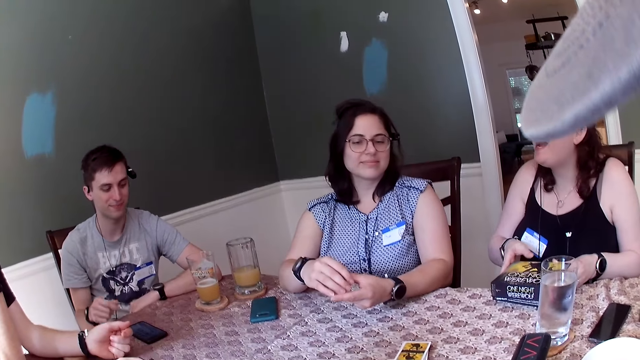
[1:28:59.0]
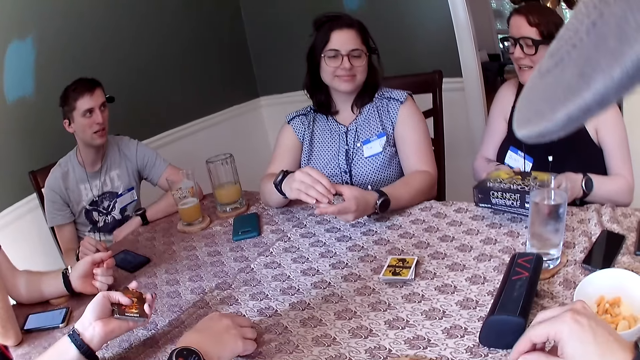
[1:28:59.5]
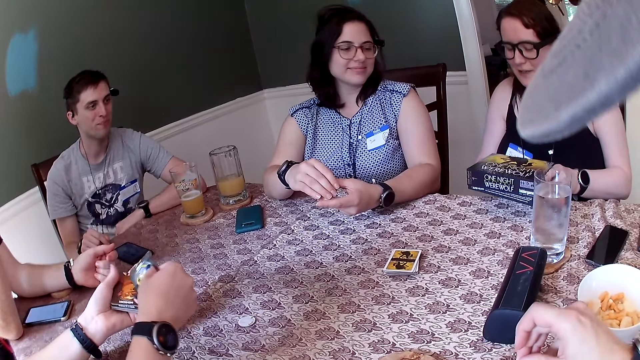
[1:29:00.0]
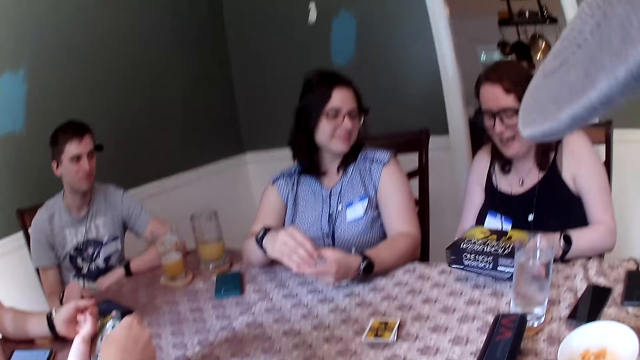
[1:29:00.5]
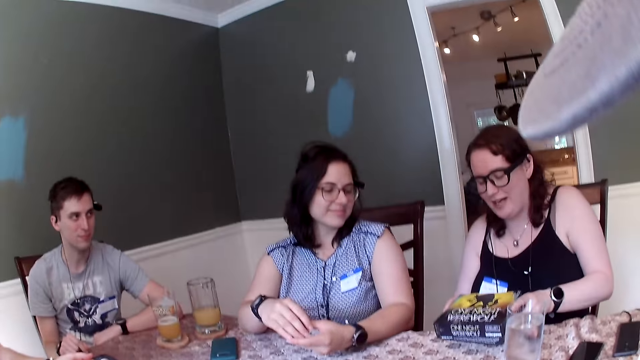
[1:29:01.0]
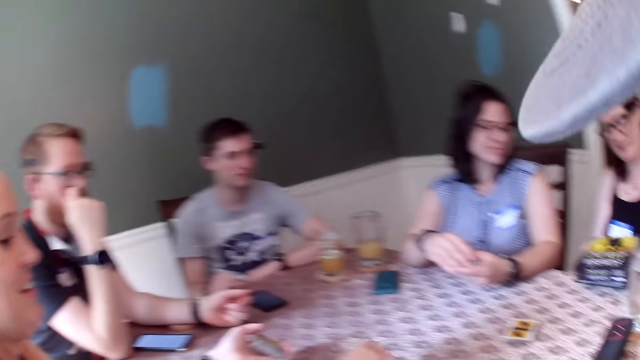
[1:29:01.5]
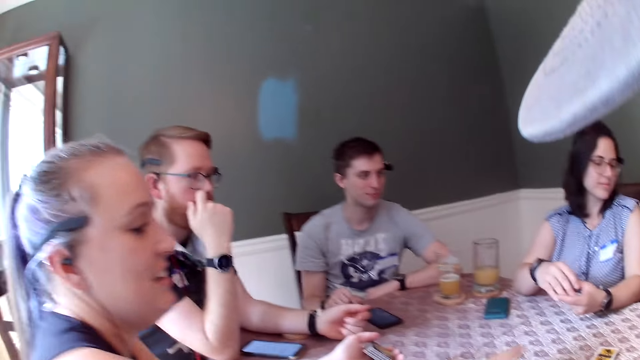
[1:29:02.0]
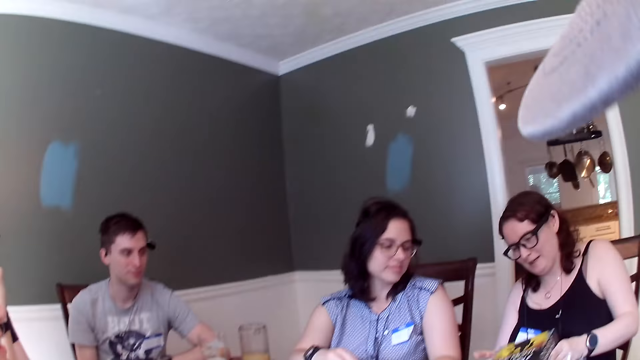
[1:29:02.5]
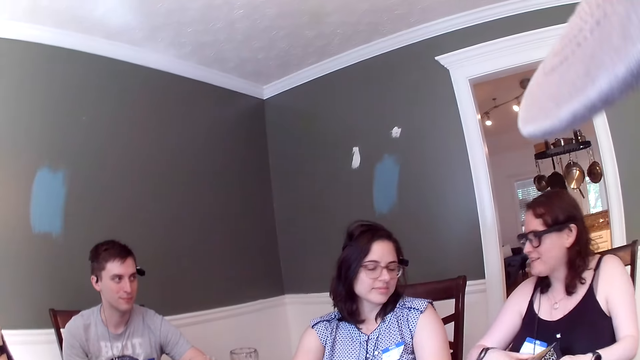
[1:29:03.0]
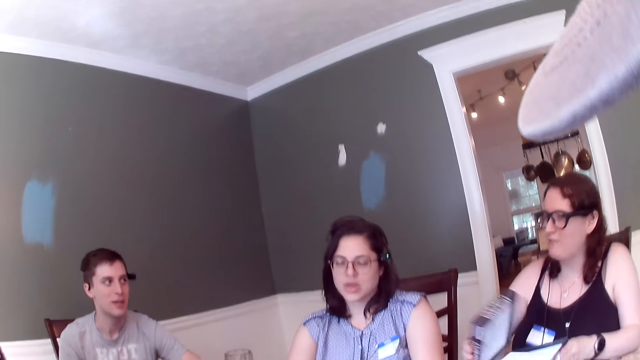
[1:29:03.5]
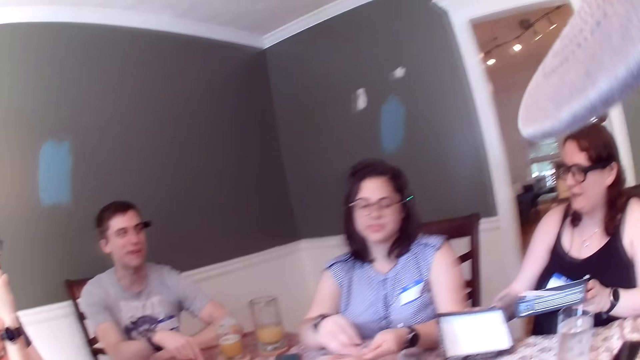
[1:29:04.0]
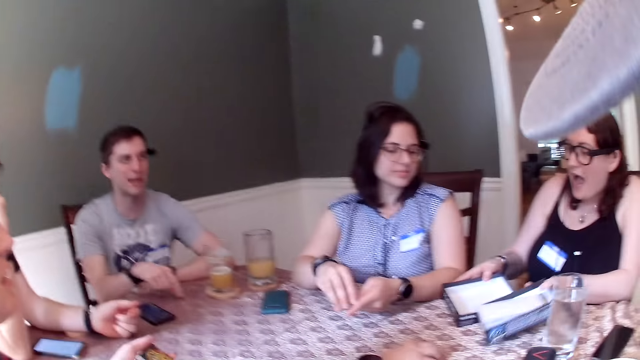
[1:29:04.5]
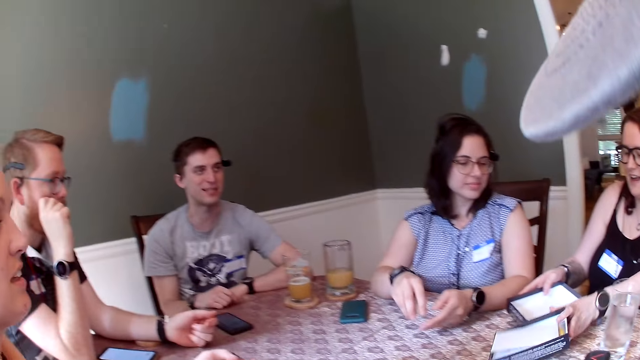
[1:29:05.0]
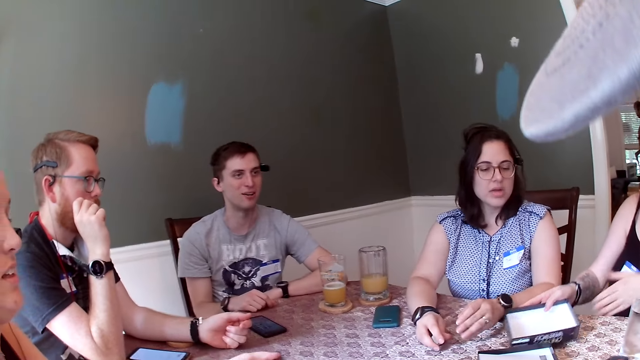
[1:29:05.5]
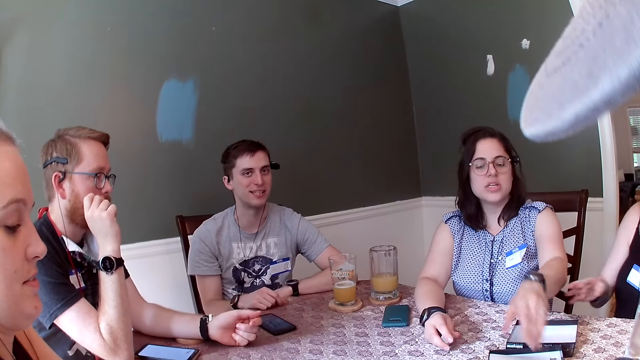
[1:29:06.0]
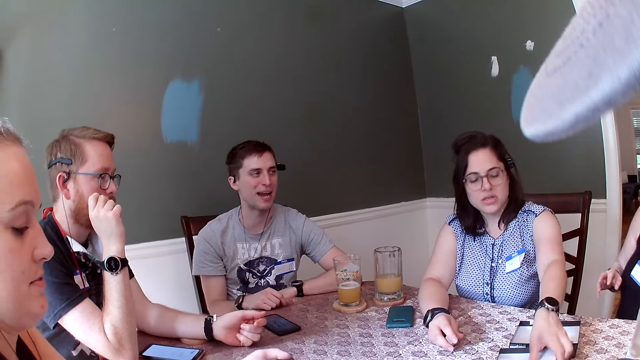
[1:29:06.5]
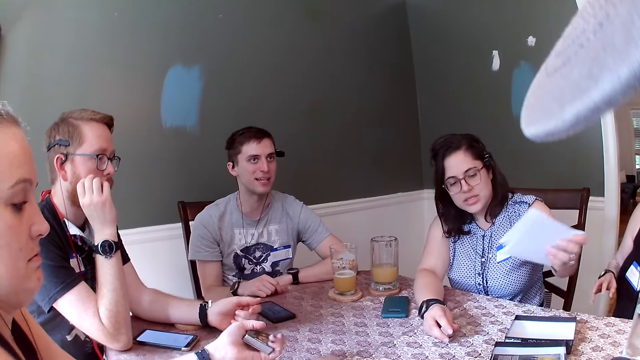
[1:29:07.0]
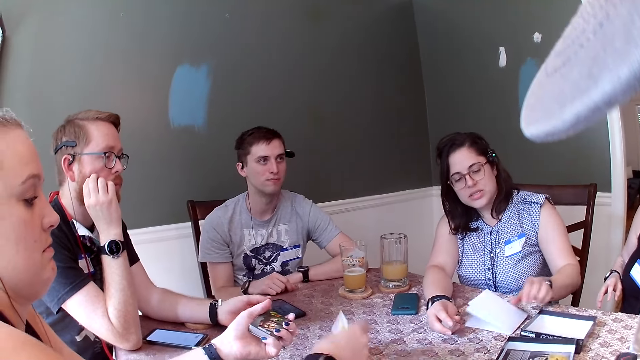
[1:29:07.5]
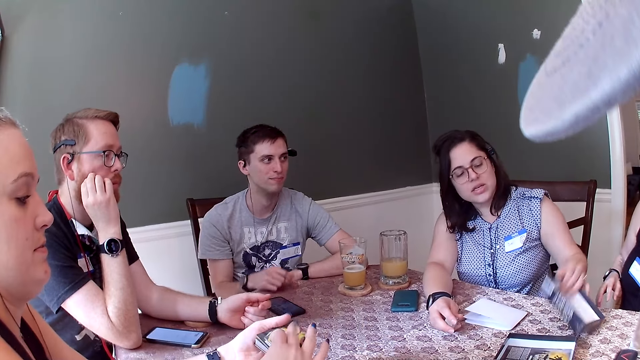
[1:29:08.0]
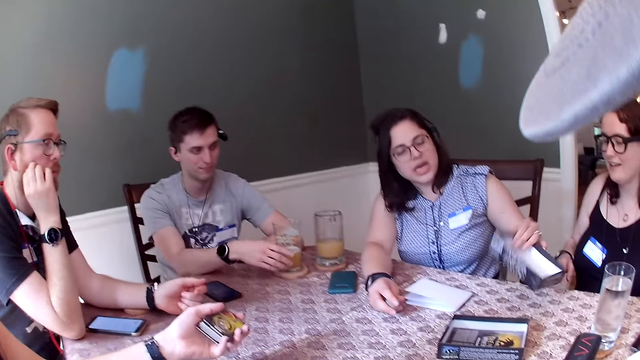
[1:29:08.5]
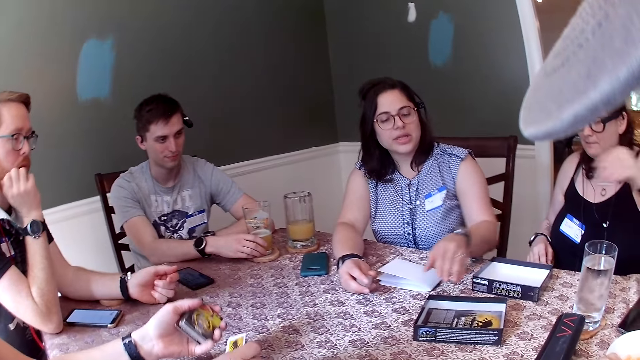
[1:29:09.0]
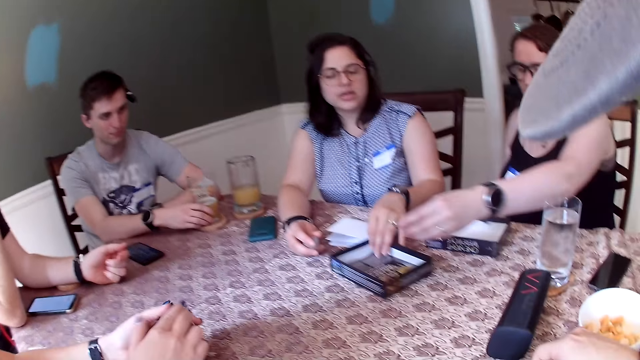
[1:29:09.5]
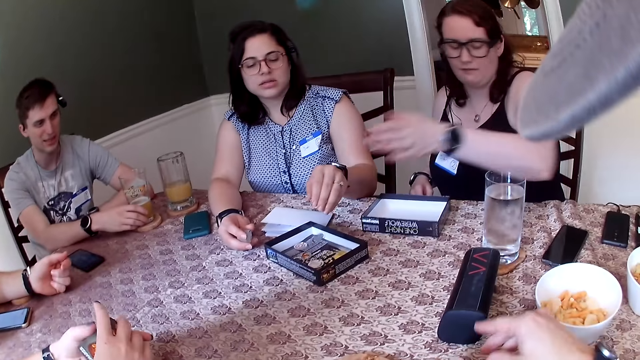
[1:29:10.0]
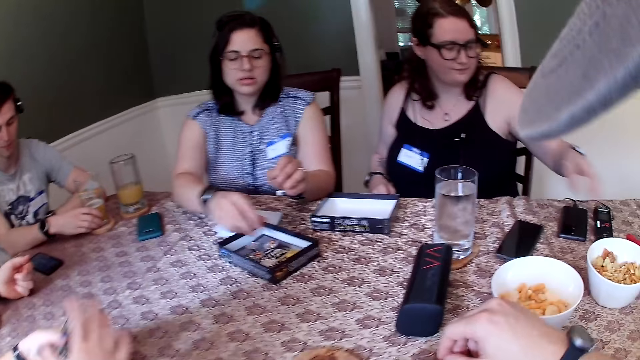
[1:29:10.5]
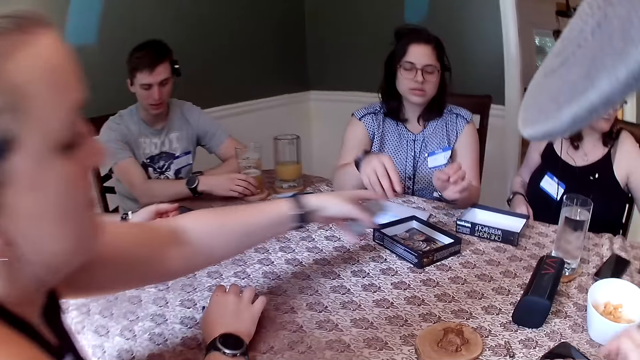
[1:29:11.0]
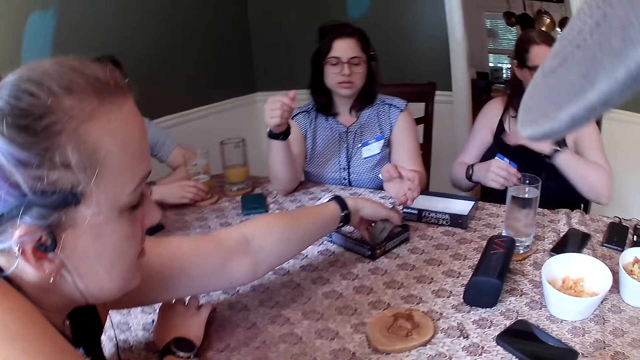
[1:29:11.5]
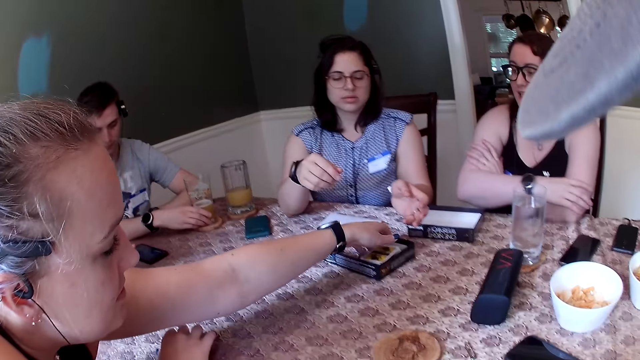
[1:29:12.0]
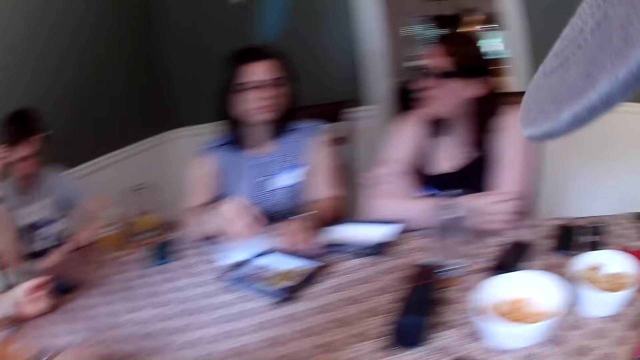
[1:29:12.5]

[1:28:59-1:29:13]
The third woman opens the box of cards with her hands. She drops the lids of the box on the table with her hands. The second woman picks up a paper from a lid of the box on the table with her left hand. She drops the paper on the table with her left hand. She adjusts a lid of the box on the table with her left hand. She moves the lid of the box on the table with her left hand. The third woman drops cards in the lid of the box with her left hand. The camera wearer raises their hands. The second woman drops cards in the lid of the box with her right hand. The first woman drops cards in the lid of the box with her left hand.

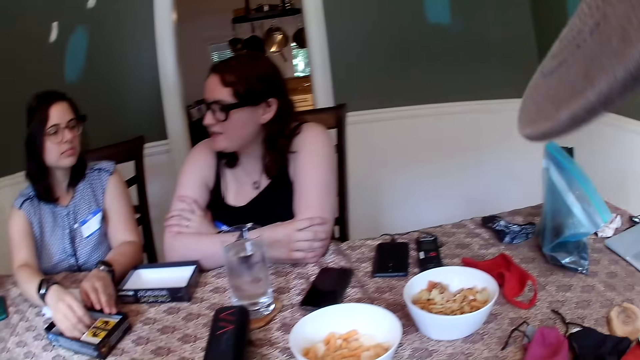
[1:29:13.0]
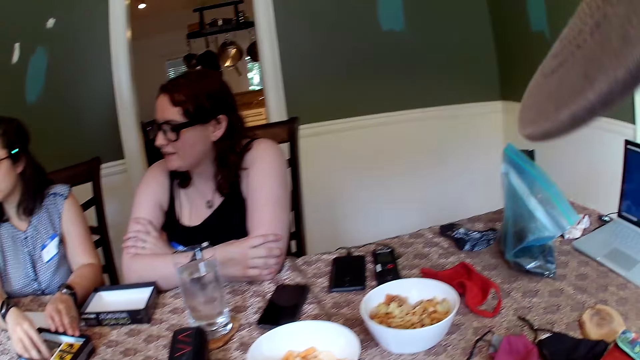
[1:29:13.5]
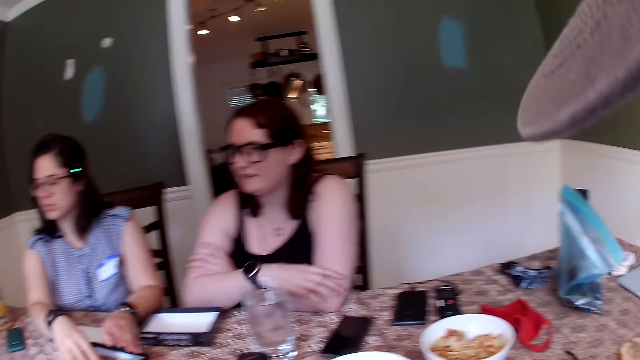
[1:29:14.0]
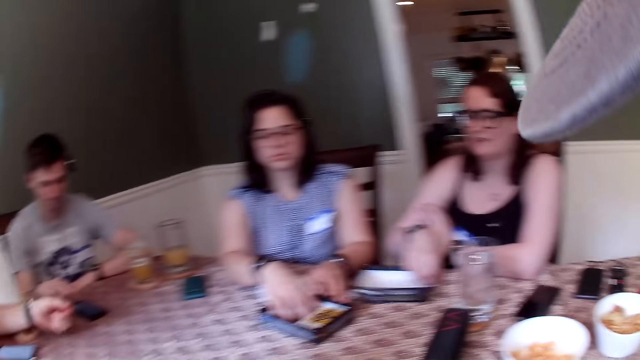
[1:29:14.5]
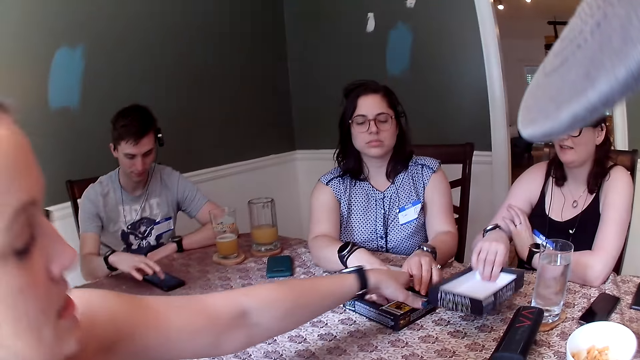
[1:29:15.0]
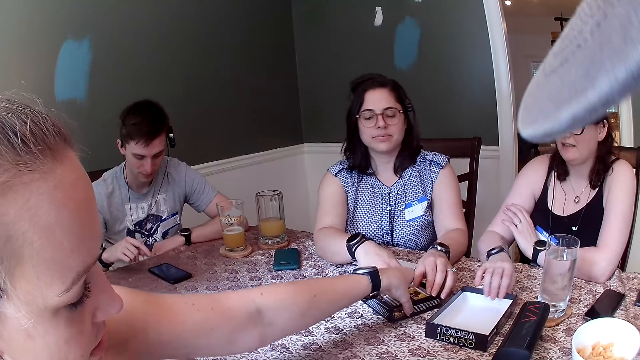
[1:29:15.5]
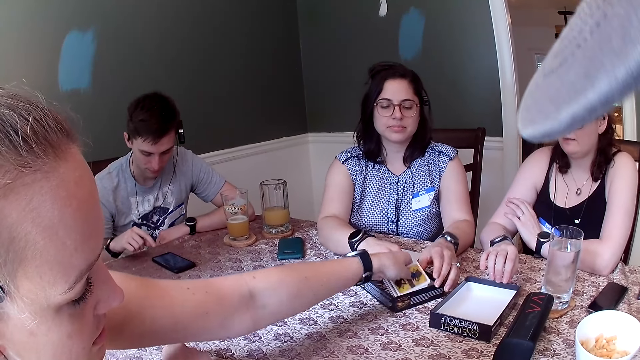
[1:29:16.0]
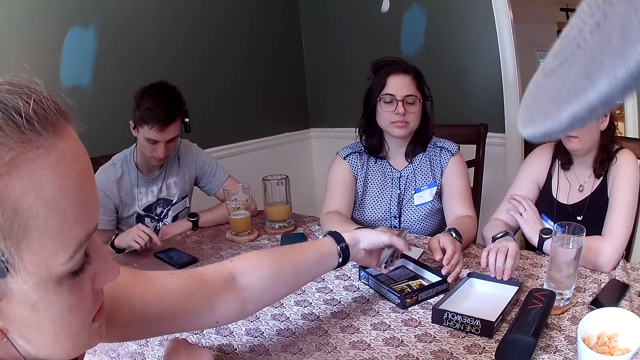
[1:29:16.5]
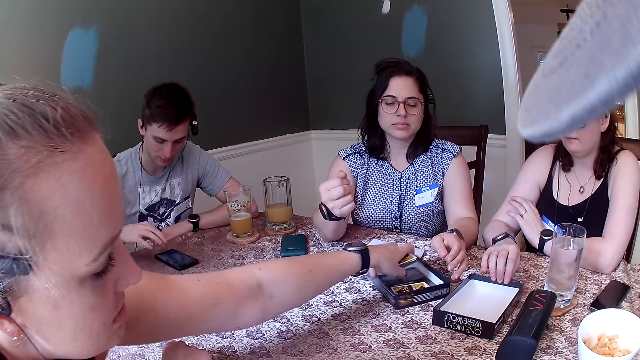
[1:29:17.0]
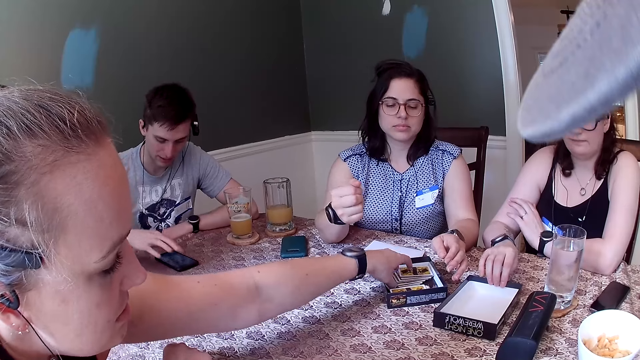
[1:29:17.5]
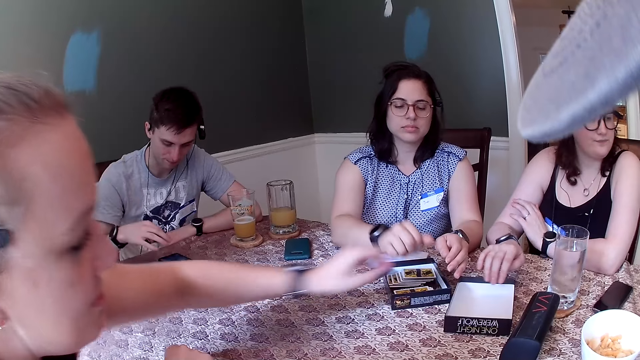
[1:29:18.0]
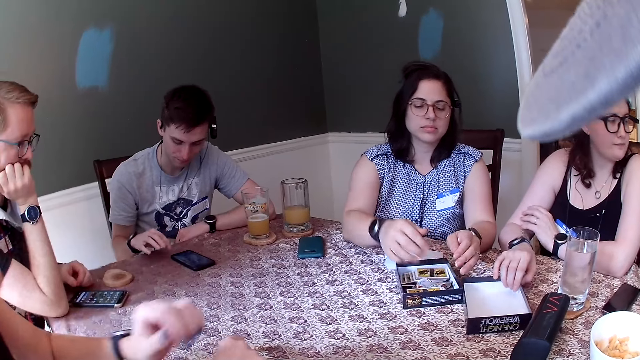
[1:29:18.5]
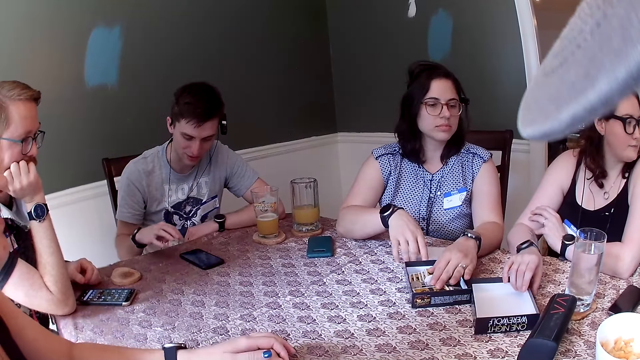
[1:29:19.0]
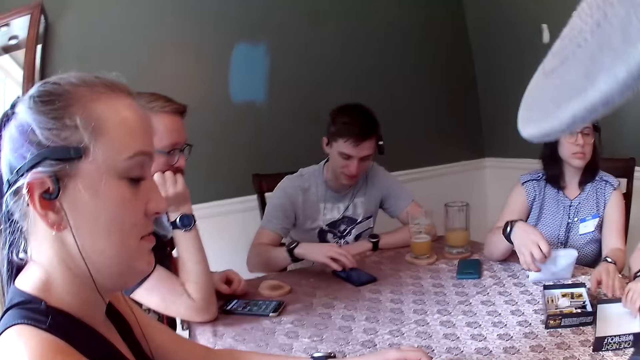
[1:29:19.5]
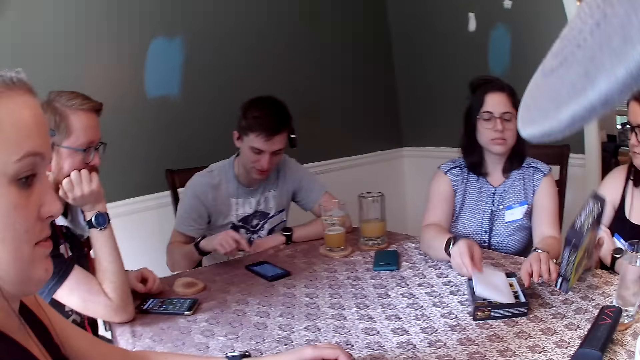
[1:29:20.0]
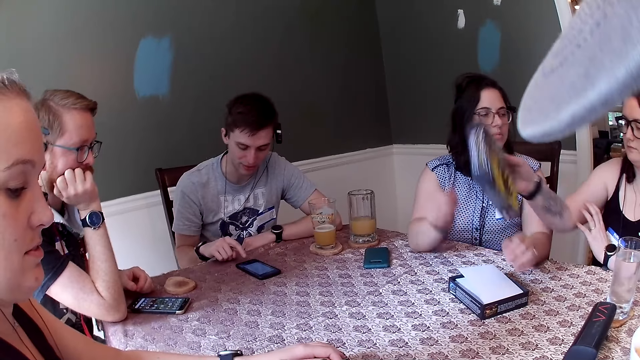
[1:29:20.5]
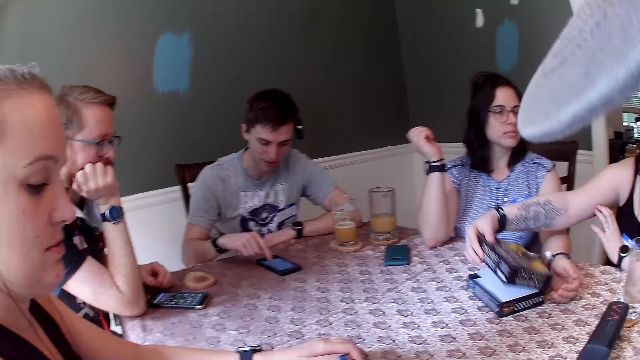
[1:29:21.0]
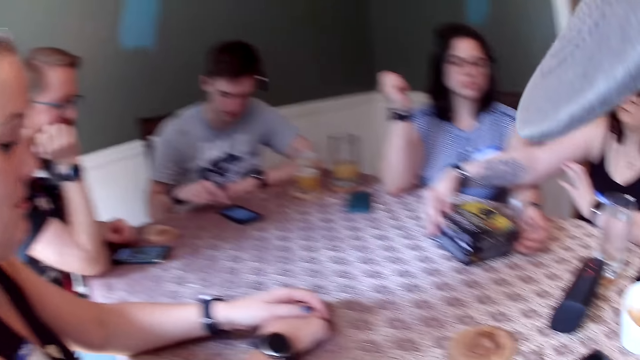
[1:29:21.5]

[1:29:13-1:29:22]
The second woman moves cards in the lid of the box with her right hand. The third woman moves the lid of the box on the table with her right hand. The man operates the phone with his right hand. The first woman adjusts cards in the lid of the box with her right hand. The second woman drops cards in the lid of the box with her right hand. She picks up the paper from the table with her right hand. The third woman picks up the lid of the box from the table with her right hand. The second woman places the paper in her right hand in the lid of the box. The third woman covers the box with the lid in her right hand.
